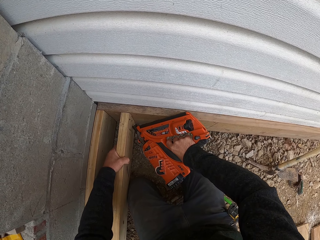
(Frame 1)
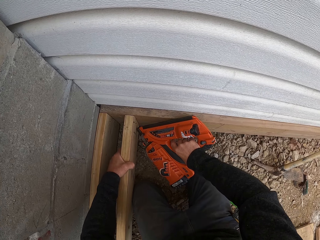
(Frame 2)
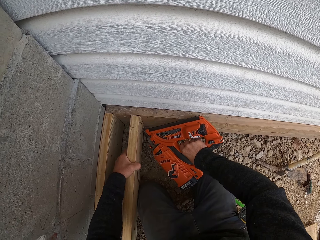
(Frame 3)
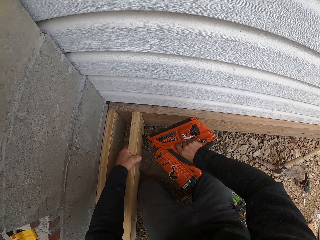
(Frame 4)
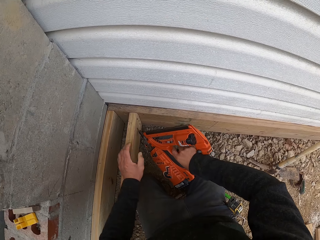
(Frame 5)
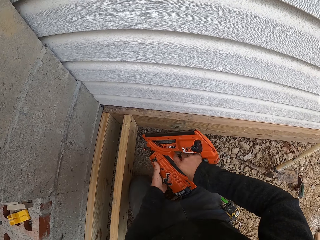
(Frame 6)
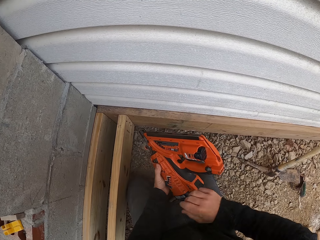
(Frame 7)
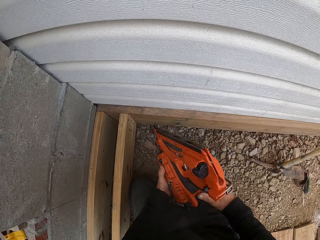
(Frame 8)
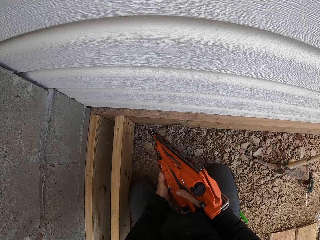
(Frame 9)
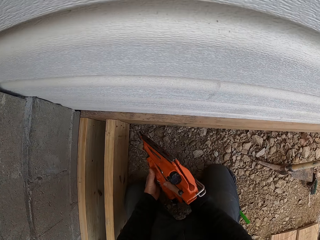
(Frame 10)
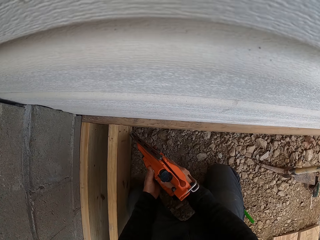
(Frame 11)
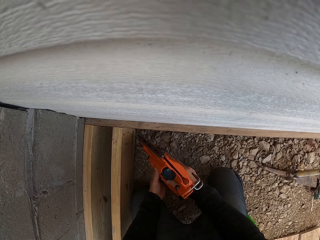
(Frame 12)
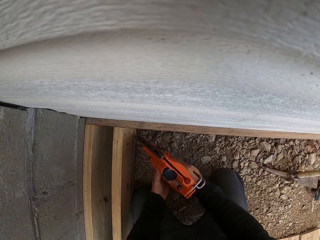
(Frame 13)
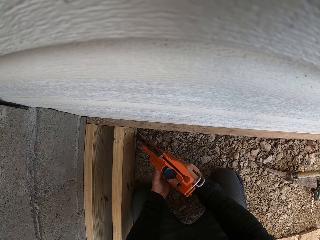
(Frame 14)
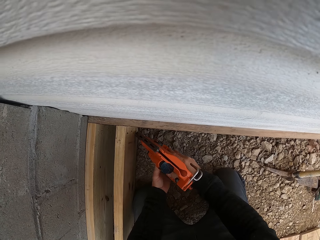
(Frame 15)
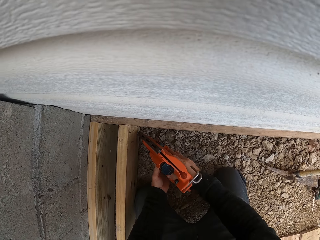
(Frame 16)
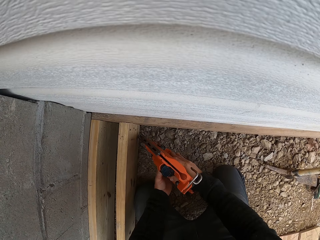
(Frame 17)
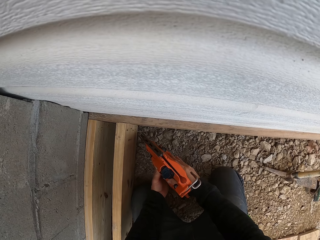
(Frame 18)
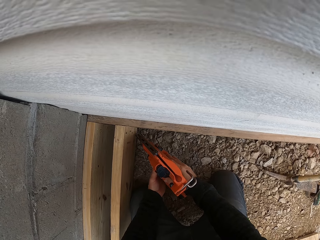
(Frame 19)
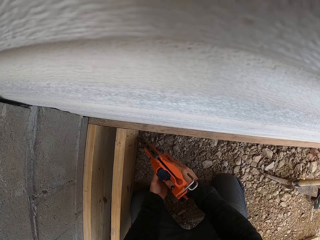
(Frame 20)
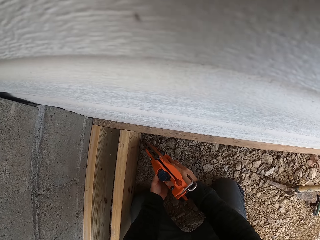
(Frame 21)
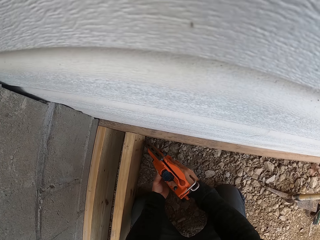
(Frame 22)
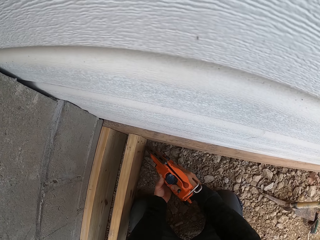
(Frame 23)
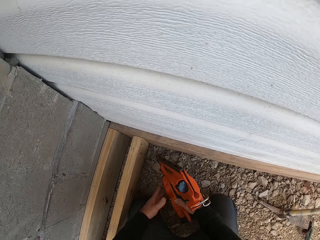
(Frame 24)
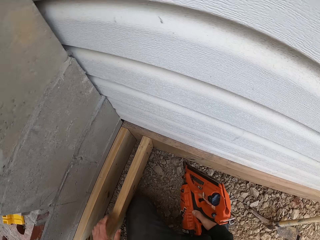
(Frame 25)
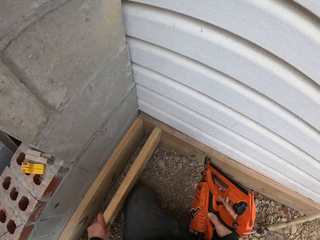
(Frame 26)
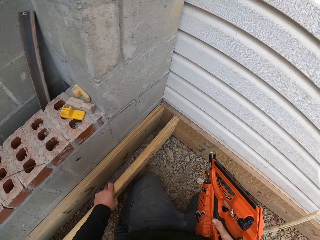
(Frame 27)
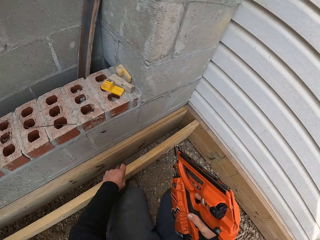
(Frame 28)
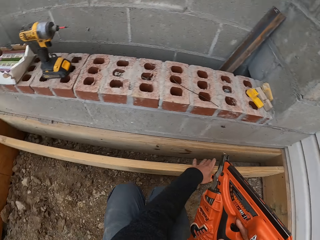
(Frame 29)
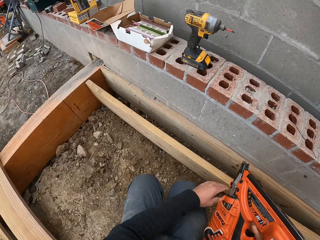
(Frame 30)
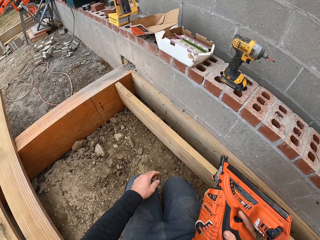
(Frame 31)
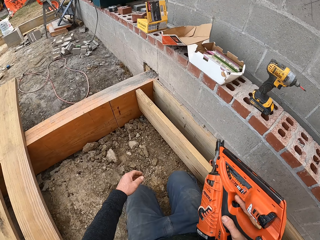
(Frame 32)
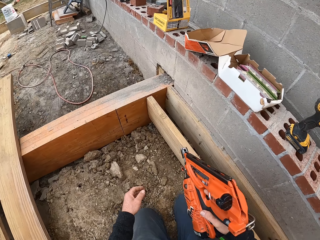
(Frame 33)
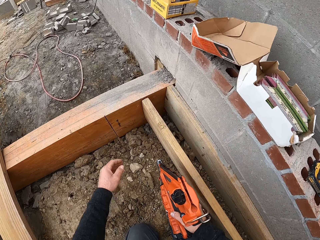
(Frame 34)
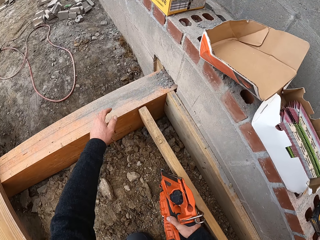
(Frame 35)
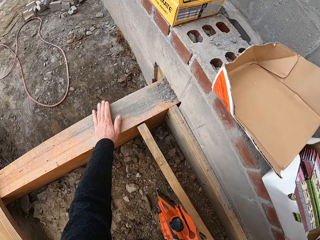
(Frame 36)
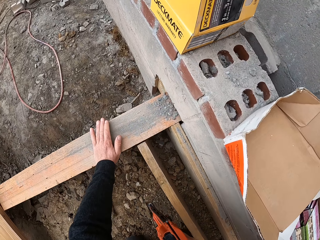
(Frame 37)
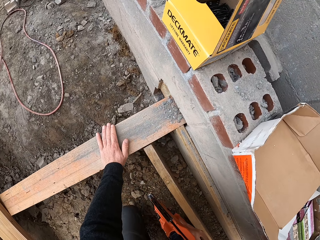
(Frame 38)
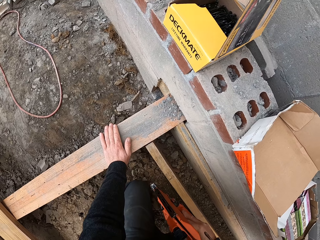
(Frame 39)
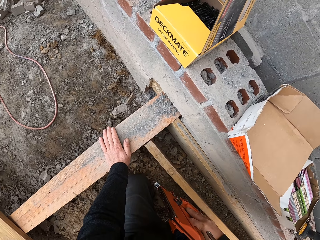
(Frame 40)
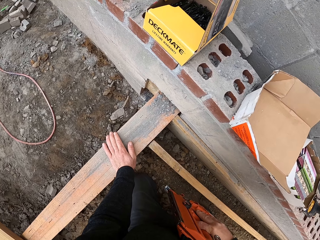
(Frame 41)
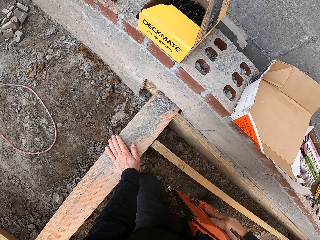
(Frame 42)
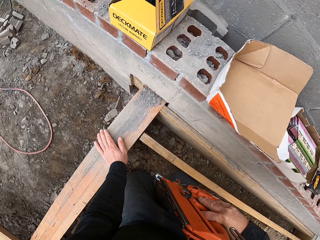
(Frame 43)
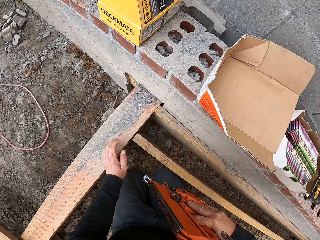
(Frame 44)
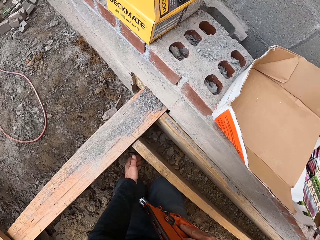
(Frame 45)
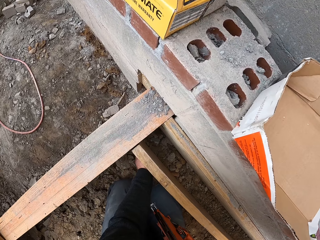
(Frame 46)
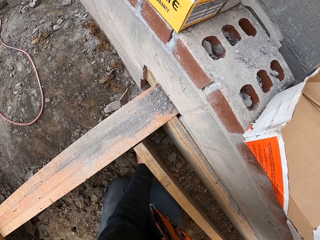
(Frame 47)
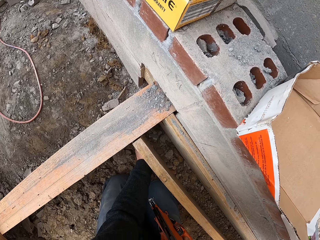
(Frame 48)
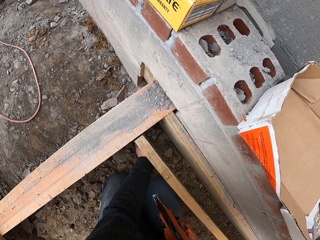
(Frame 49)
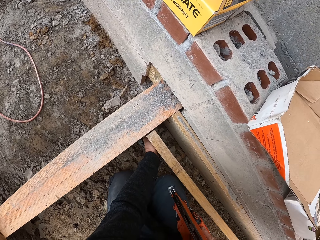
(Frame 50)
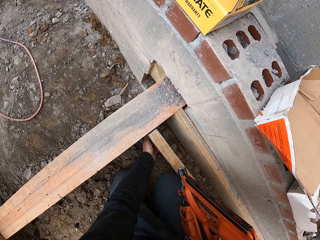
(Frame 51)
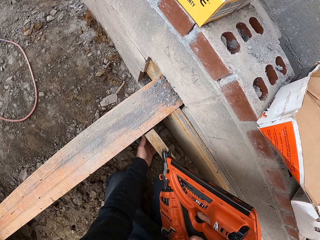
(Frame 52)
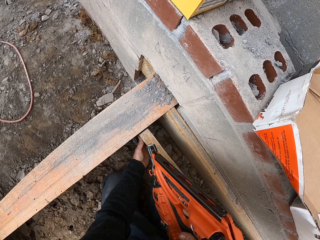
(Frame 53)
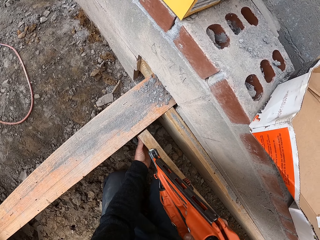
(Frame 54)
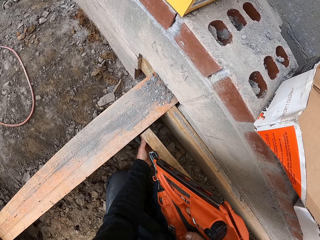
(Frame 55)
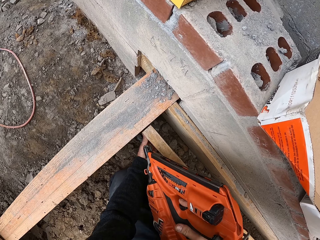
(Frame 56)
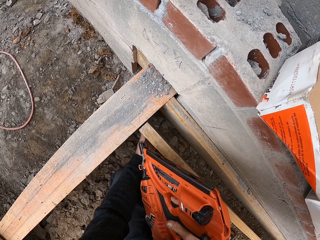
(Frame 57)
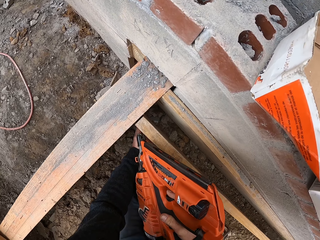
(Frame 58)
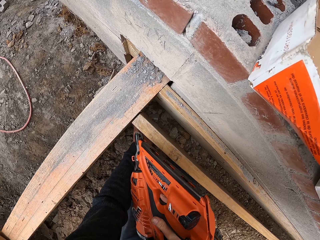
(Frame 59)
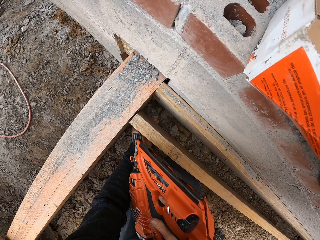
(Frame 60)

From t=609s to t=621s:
The camera wearer moves to the left side of the timber. They bend, hold the piece of wood, fit the wood and adjust the piece of wood.

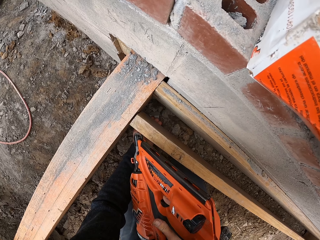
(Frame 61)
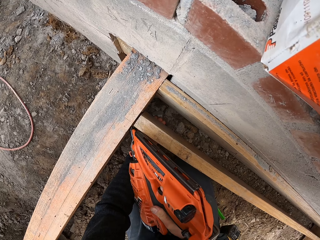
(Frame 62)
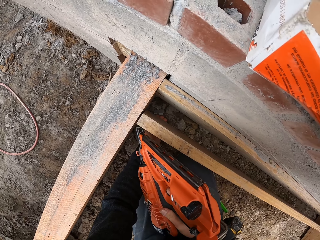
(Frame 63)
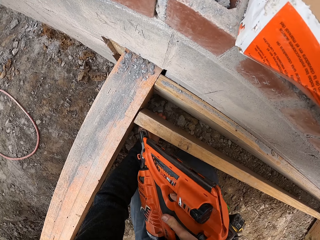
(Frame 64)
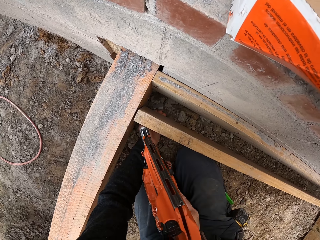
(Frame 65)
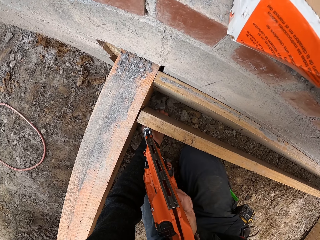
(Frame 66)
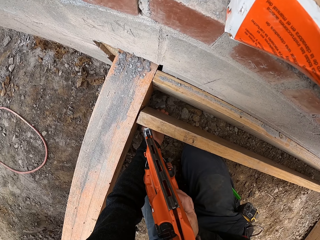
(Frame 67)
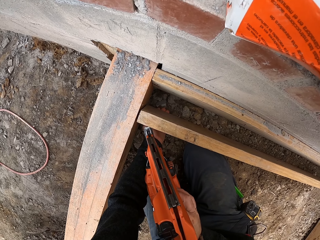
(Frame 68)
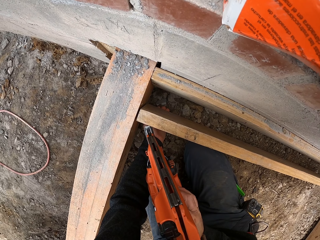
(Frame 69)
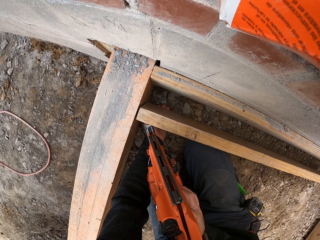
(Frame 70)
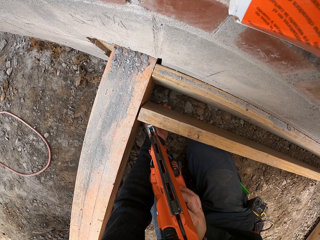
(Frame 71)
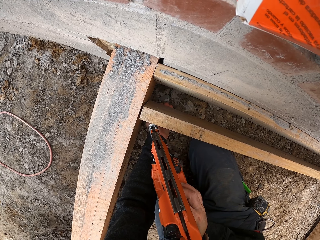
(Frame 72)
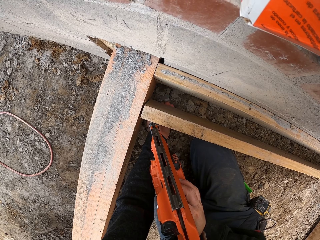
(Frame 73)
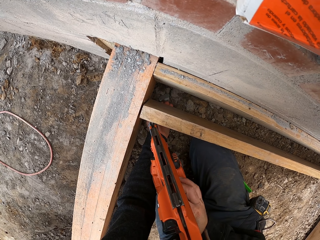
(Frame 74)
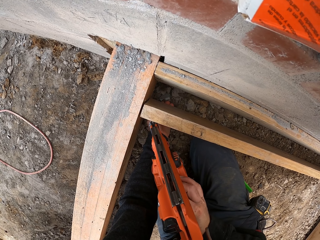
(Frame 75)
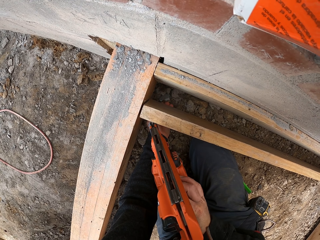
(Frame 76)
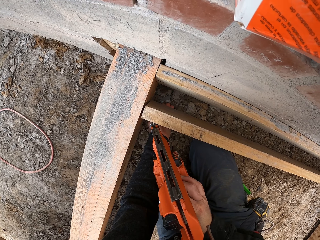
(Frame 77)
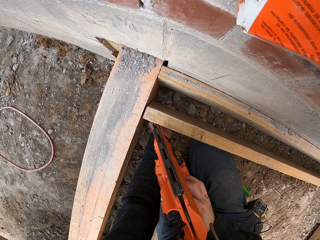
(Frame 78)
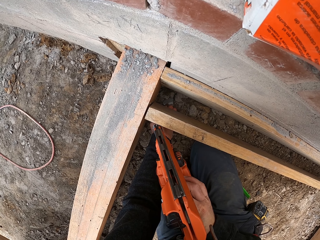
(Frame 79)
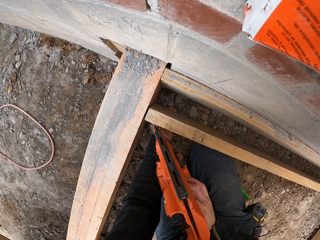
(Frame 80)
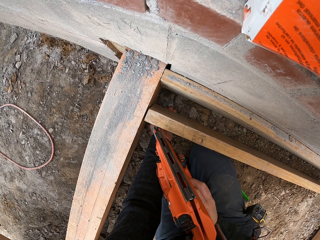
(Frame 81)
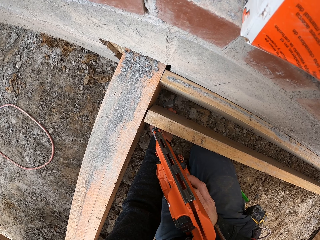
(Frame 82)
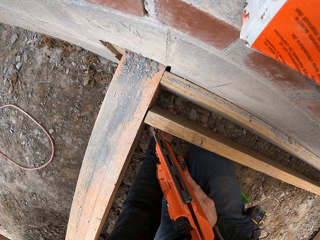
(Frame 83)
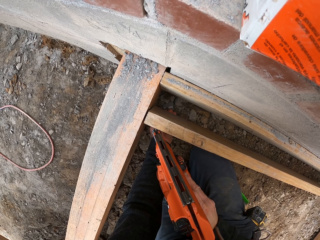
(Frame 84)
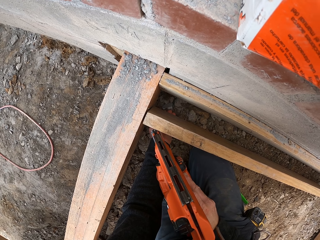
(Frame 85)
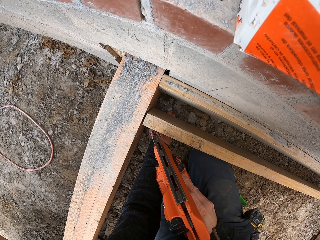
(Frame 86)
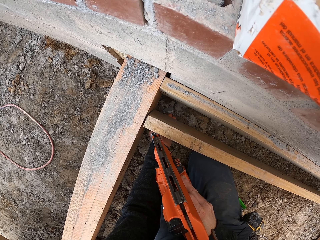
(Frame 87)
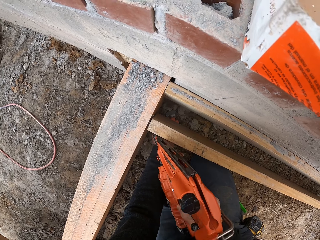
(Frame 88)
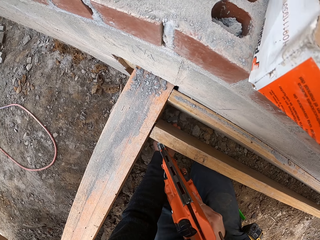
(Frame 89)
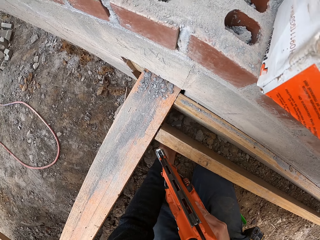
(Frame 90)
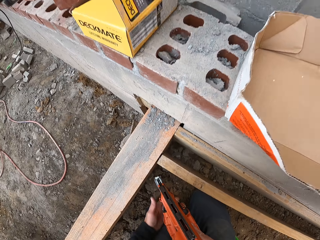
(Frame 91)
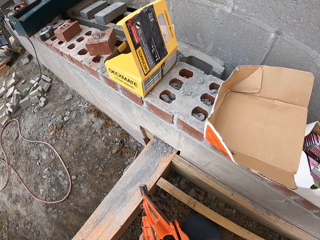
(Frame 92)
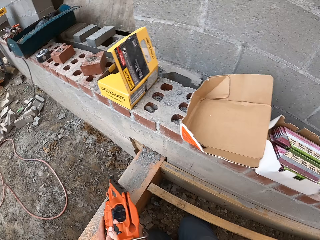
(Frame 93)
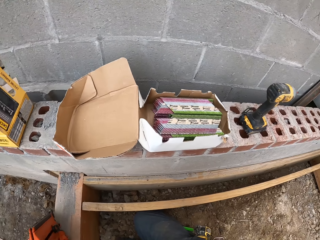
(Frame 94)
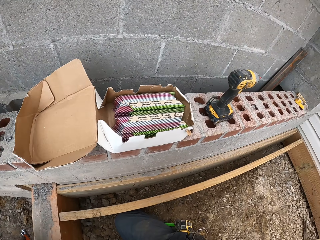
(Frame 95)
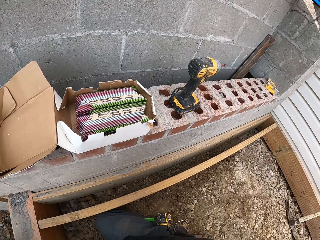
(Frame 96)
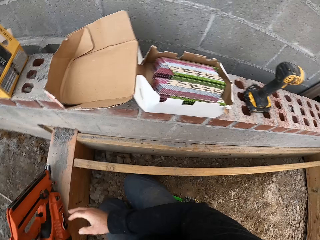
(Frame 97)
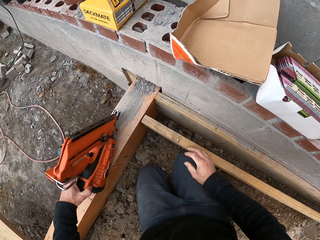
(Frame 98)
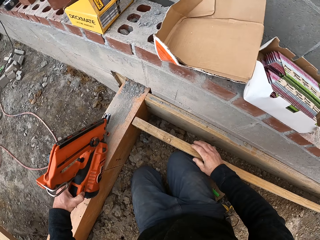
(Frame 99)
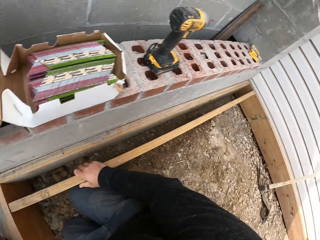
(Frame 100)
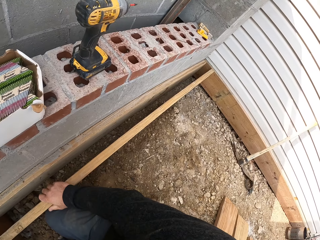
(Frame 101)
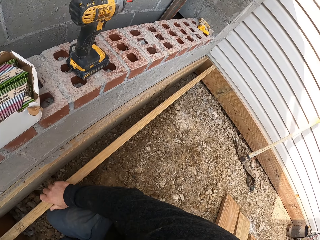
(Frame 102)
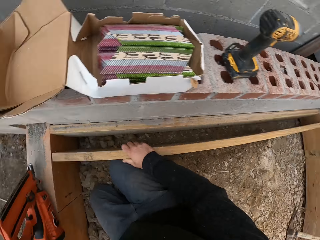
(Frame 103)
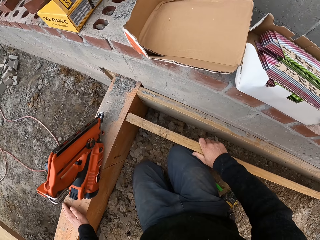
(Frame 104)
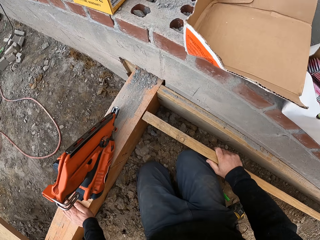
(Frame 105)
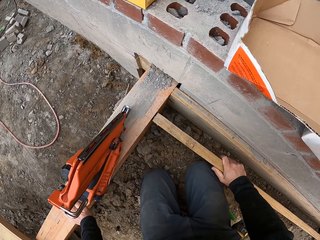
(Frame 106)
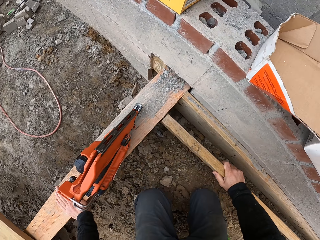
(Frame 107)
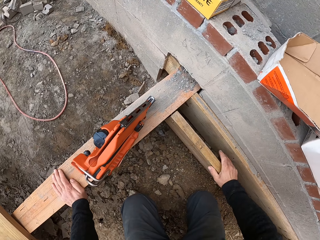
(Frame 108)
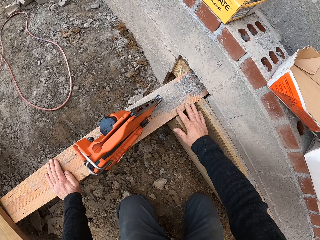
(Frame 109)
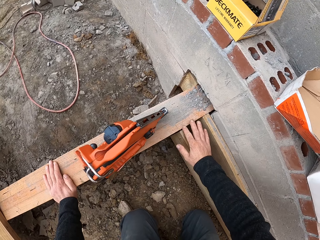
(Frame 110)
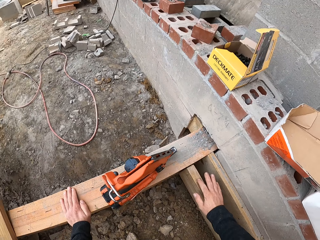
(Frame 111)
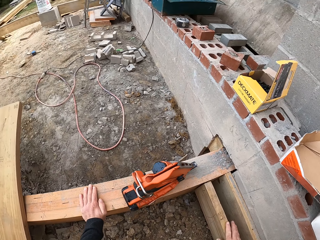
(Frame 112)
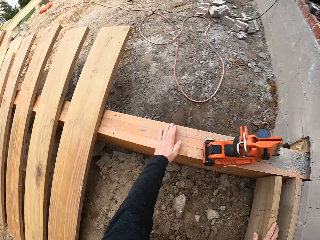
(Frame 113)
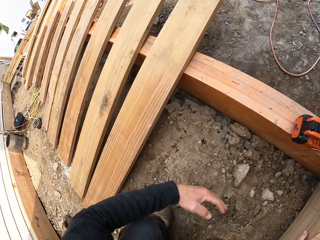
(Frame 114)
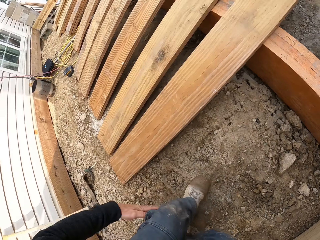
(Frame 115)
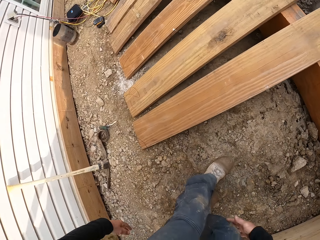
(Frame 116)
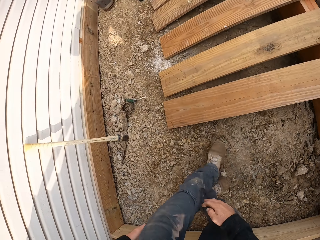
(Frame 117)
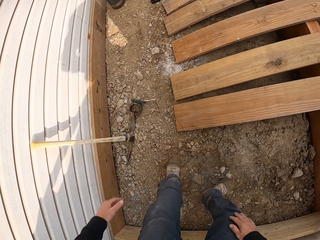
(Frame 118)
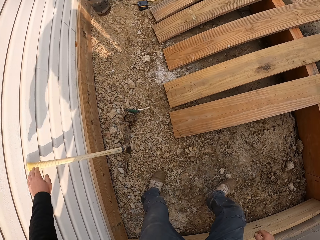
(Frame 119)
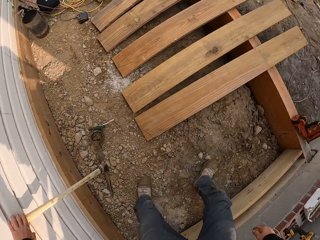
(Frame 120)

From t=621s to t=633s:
The camera wearer cuts the wood. They drive a nail into the timber. They hold the wood. They touch the timber. They walk.
